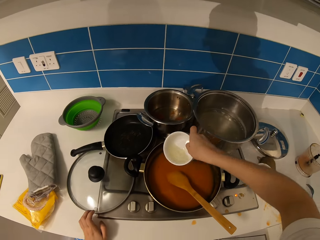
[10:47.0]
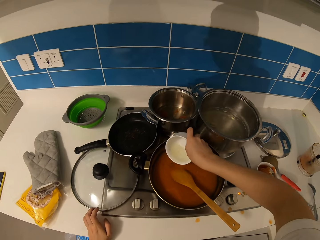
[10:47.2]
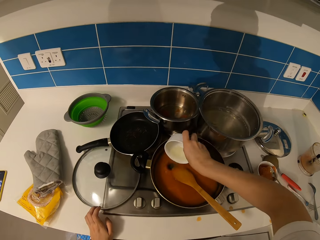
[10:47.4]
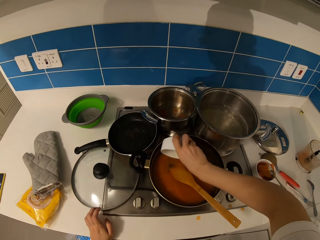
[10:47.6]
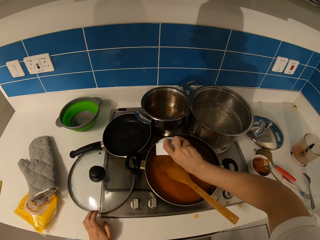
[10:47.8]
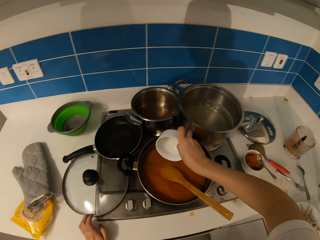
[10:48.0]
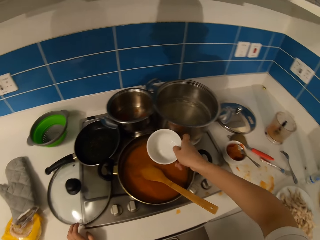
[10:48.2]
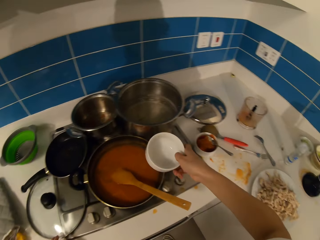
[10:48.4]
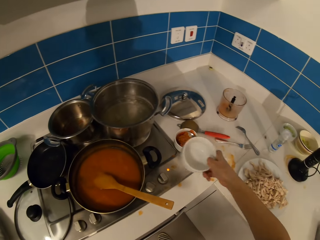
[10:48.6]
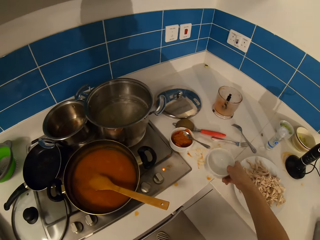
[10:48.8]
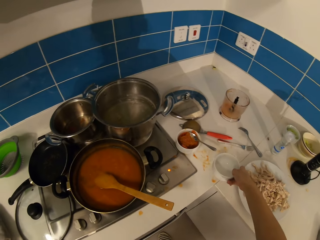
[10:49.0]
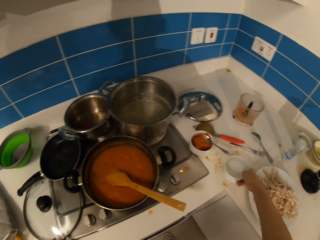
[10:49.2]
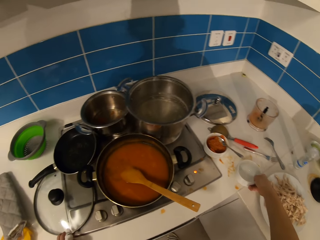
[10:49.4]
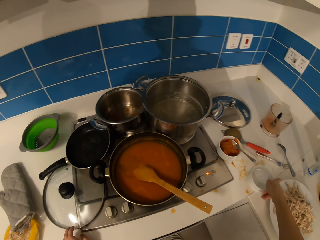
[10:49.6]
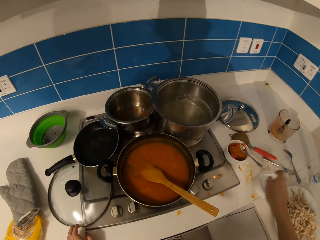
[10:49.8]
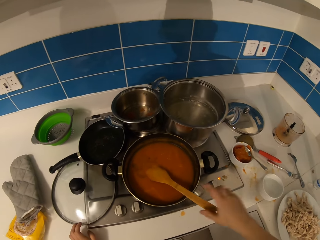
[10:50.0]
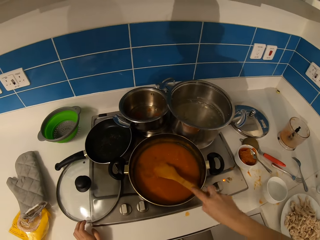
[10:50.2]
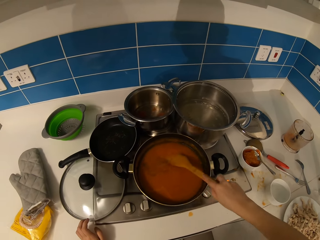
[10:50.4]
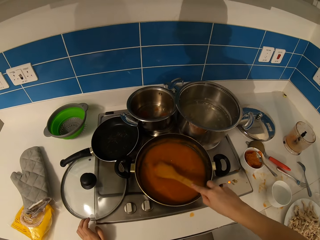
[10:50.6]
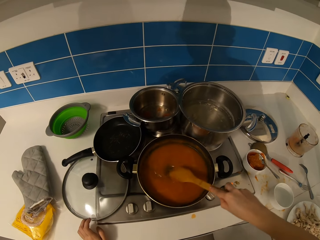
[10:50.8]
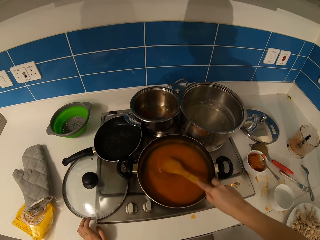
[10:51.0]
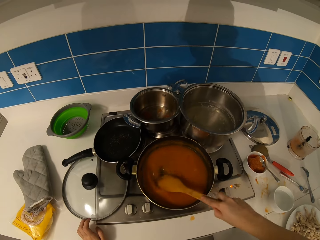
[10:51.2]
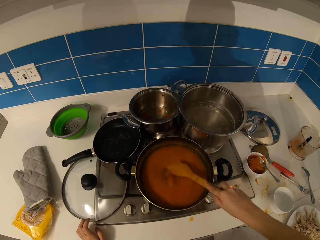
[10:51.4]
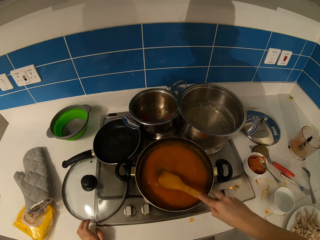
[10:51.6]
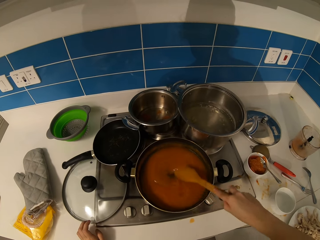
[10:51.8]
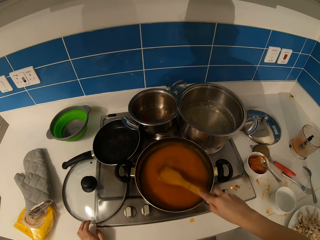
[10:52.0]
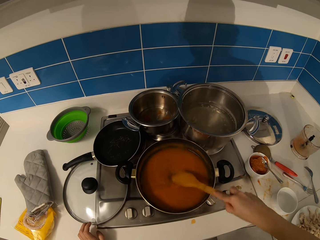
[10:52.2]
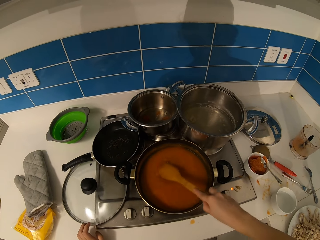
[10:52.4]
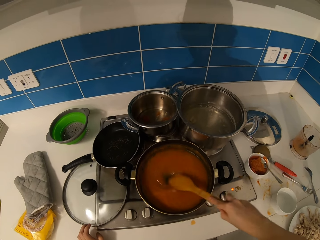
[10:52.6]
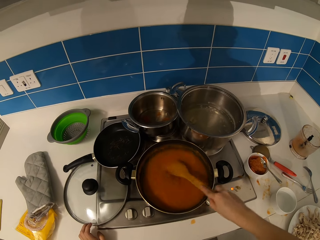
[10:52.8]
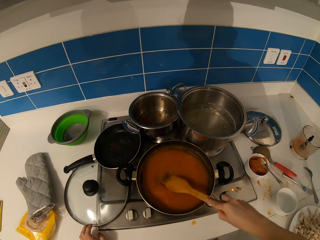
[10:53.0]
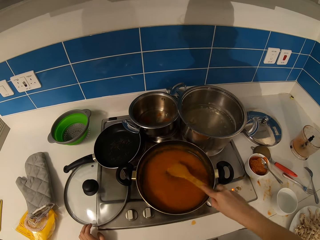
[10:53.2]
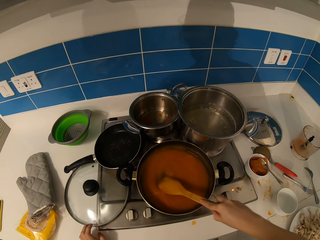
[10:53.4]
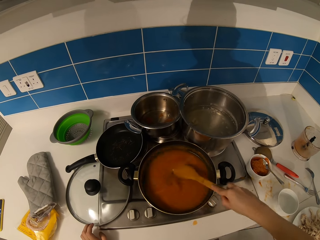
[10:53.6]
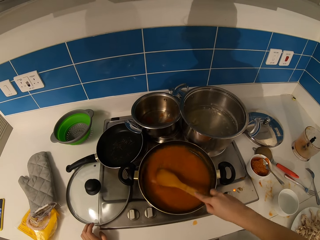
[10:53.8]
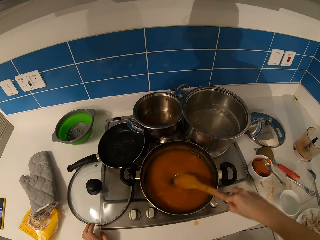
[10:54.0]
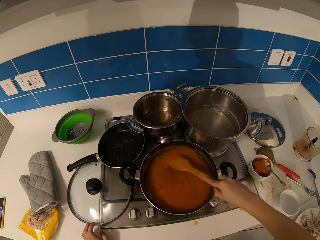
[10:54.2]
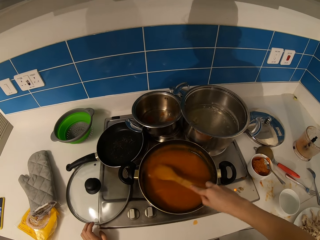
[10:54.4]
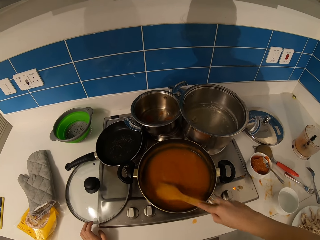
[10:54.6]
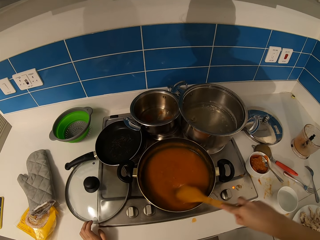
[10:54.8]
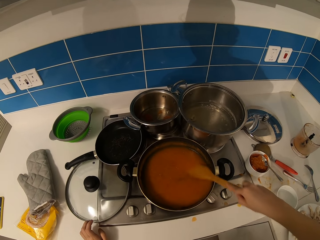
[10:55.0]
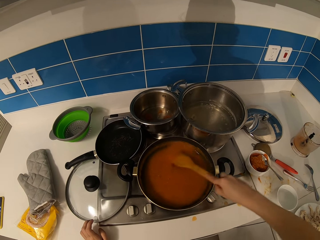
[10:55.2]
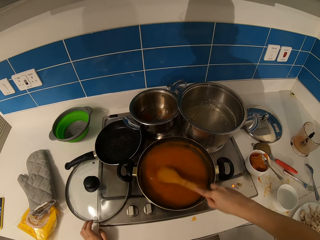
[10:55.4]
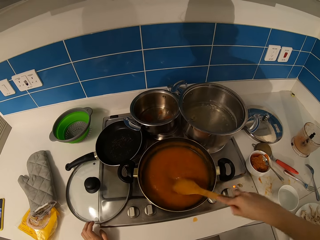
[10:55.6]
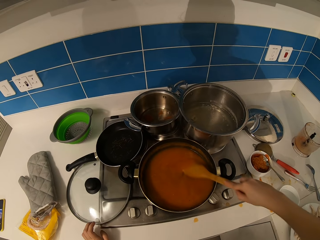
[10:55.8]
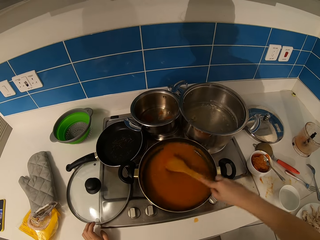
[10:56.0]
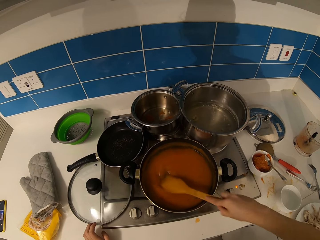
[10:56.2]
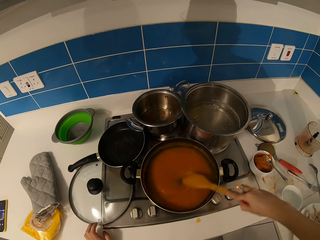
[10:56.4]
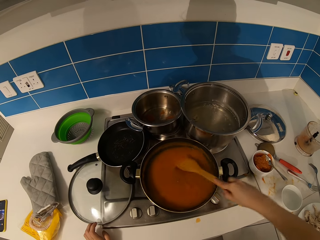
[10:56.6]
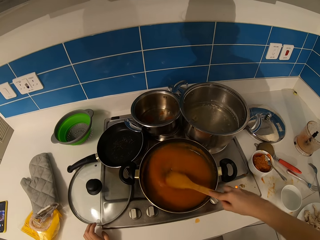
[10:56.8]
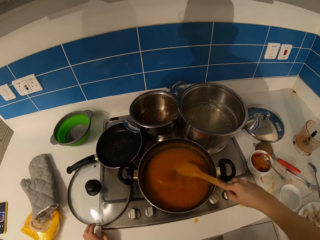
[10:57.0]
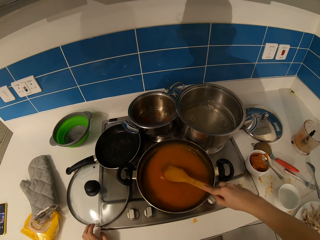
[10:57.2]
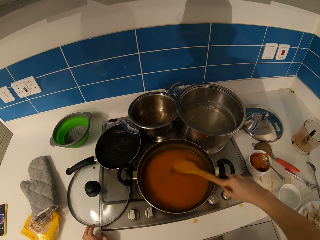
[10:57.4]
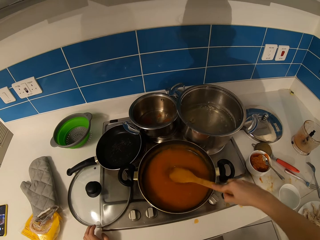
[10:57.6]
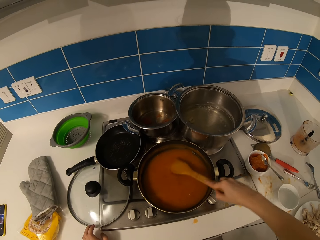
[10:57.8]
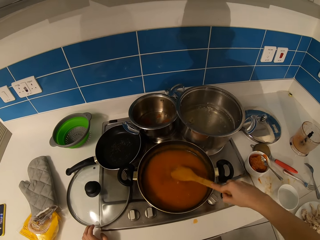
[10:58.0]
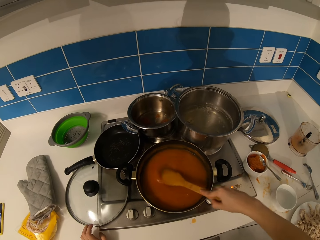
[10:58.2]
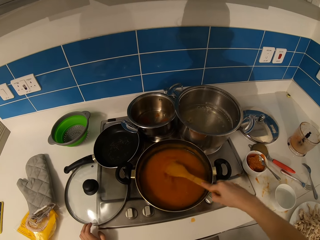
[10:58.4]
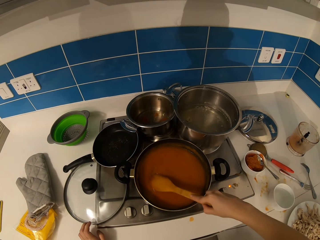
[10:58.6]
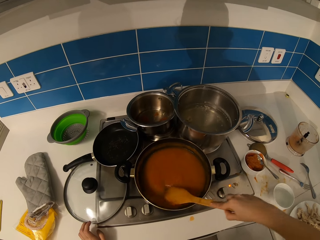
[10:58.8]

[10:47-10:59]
The camera wearer puts the water in the soup. They put the bowl on the table. They stir the stew with a spoon.

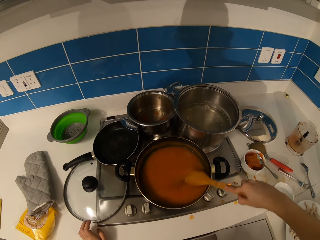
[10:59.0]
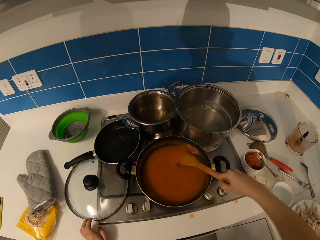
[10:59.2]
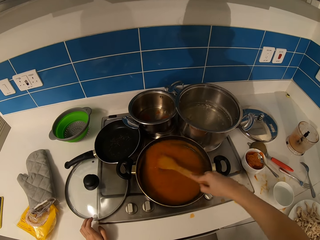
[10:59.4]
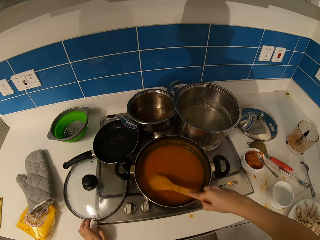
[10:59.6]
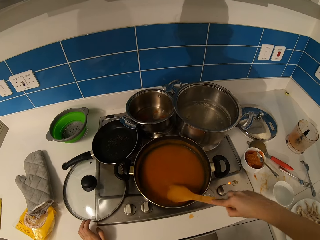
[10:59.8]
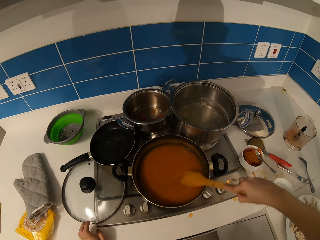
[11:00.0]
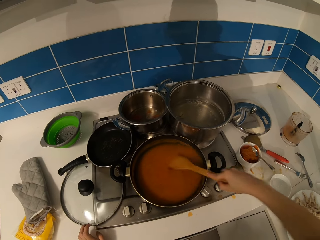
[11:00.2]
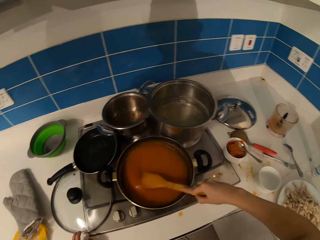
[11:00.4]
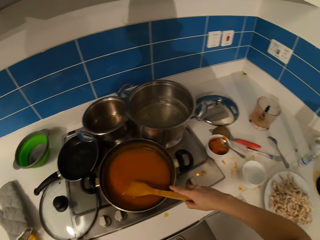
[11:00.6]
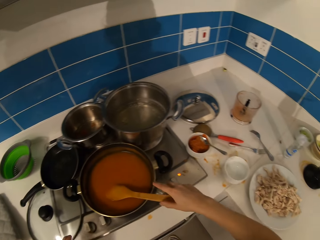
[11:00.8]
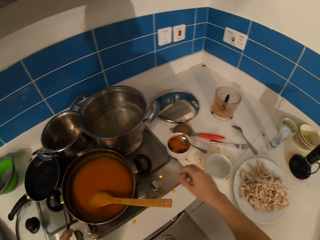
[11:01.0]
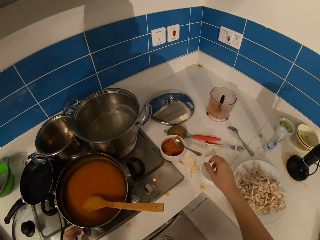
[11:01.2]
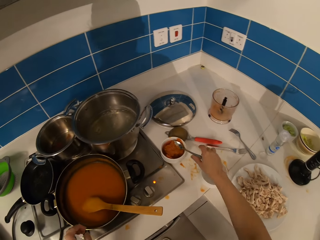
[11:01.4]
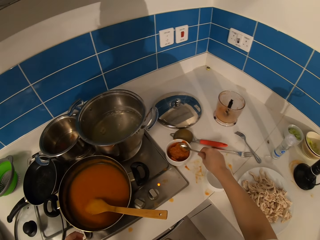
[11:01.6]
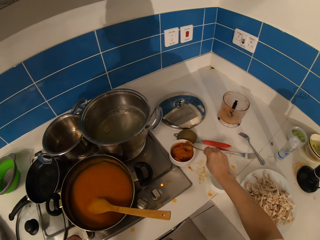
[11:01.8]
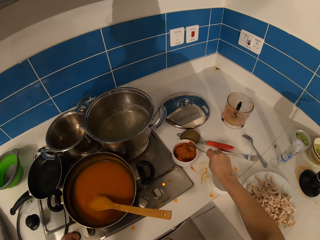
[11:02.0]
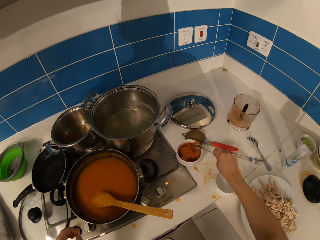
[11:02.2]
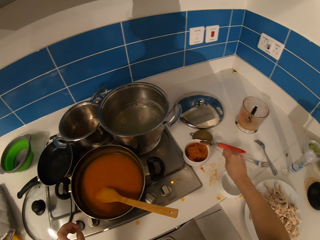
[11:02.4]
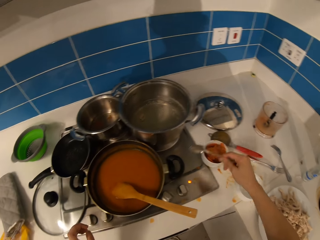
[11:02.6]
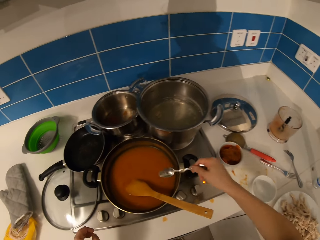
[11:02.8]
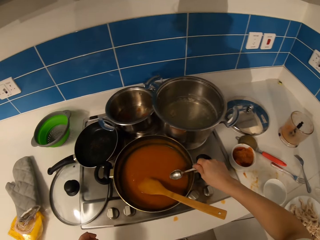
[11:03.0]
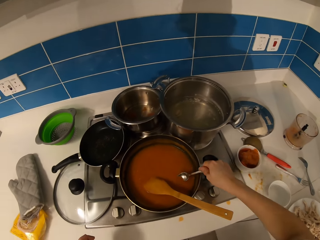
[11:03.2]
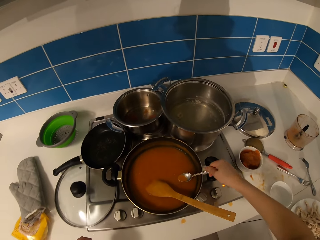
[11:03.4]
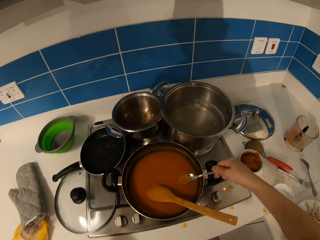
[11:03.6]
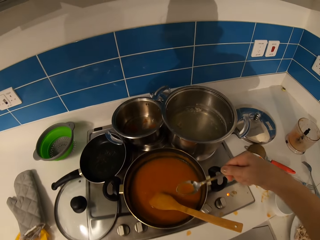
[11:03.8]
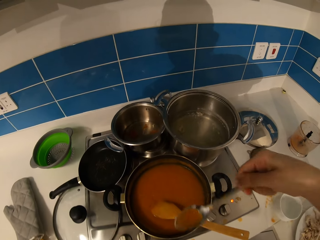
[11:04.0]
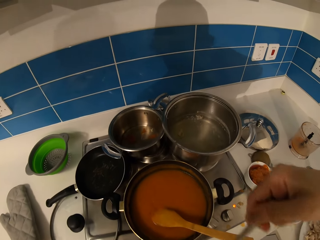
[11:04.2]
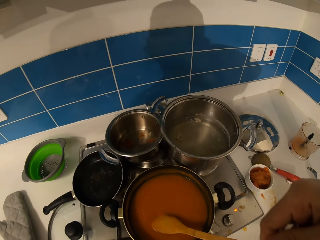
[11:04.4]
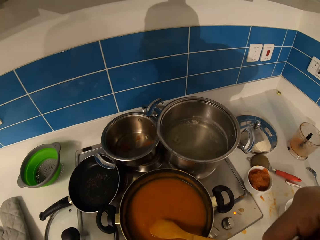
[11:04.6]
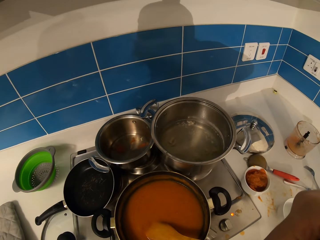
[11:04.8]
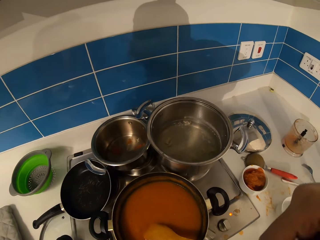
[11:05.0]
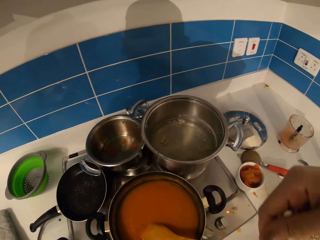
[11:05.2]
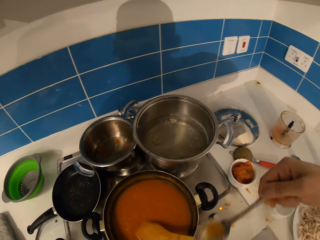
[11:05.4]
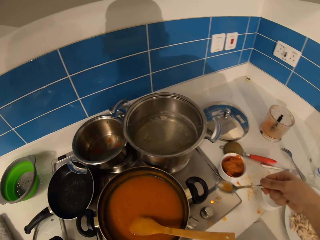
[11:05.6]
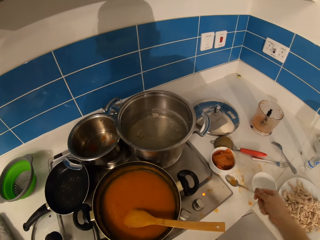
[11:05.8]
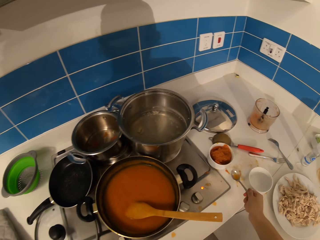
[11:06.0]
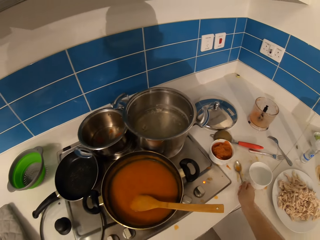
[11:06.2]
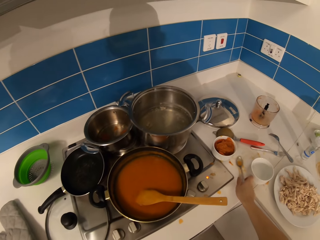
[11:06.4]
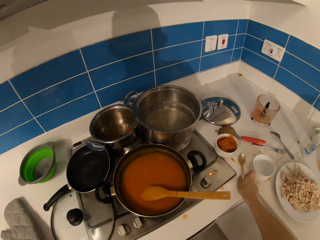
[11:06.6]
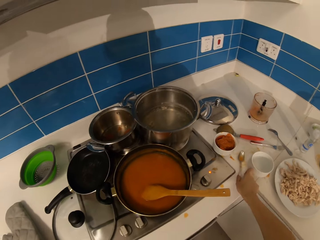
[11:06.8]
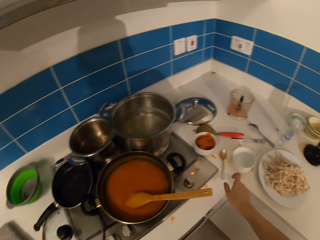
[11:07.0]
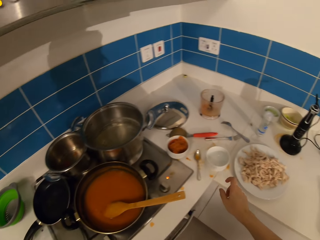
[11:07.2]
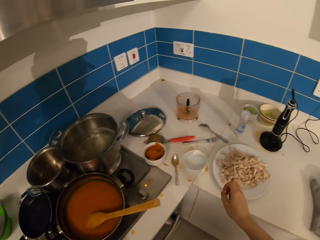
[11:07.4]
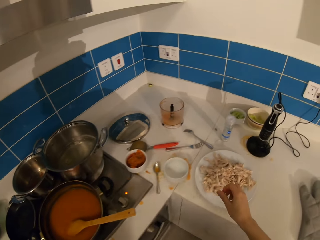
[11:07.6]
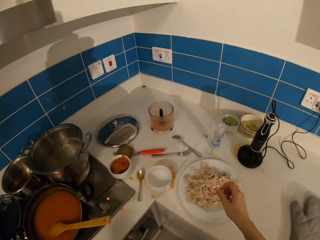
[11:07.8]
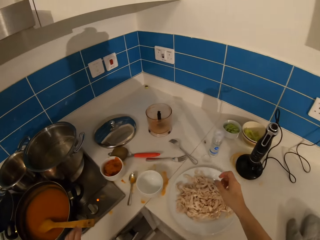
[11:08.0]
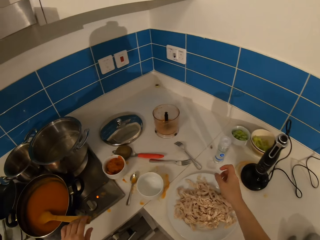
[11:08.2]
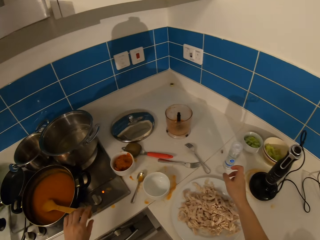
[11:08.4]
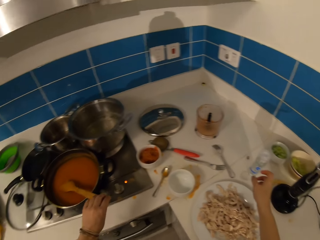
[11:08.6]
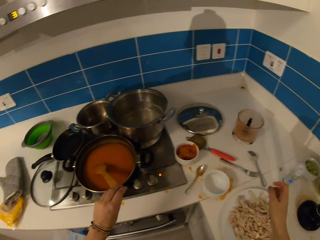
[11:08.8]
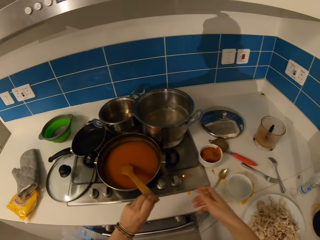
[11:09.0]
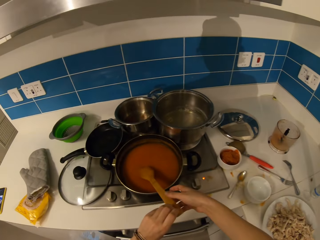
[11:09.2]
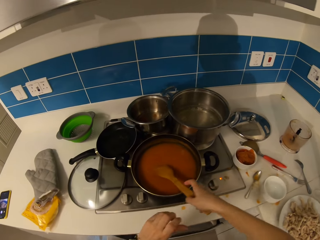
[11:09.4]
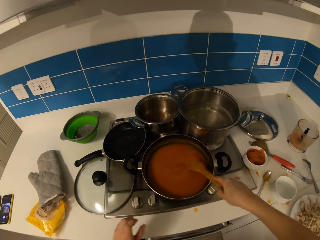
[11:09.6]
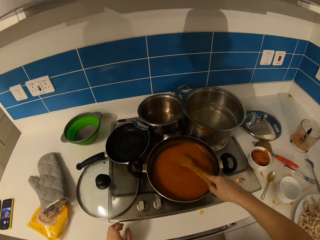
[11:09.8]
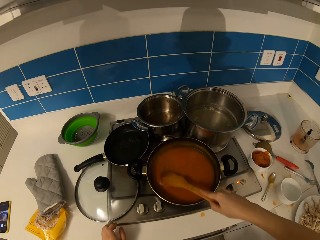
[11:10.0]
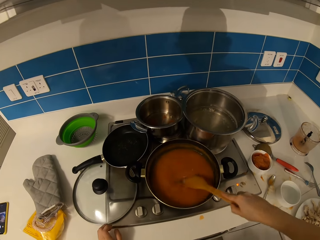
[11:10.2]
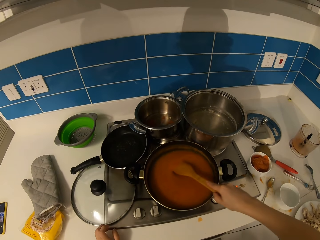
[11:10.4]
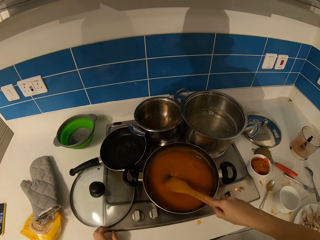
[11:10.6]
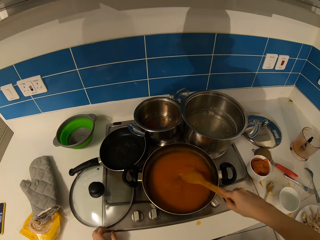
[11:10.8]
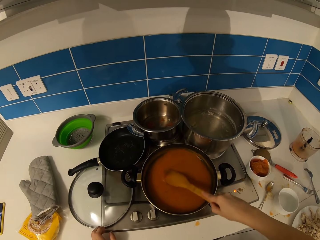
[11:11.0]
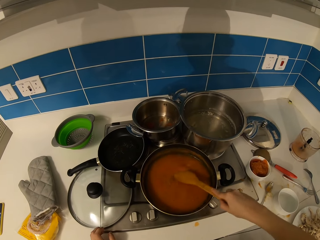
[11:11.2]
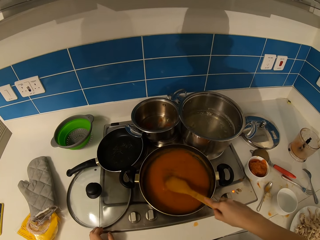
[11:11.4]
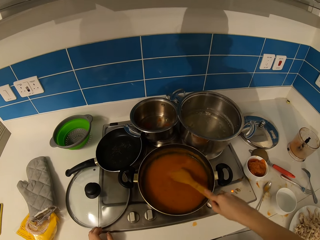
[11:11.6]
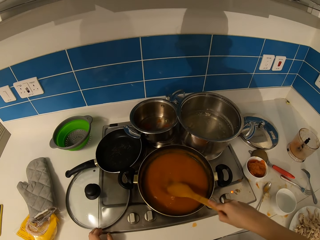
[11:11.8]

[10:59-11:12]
The camera wearer takes a spoon. They scoop the soup. They taste the food. They lift the spoon. They put the spoon down. They look around. They stir the stew with the spoon.
